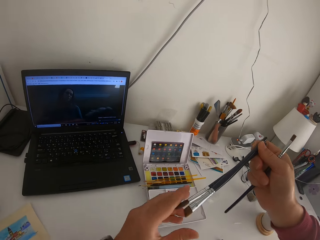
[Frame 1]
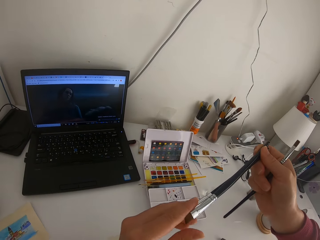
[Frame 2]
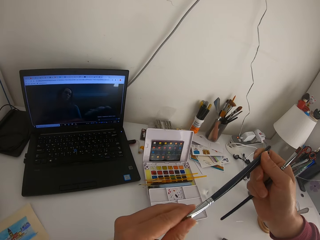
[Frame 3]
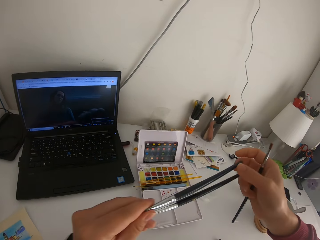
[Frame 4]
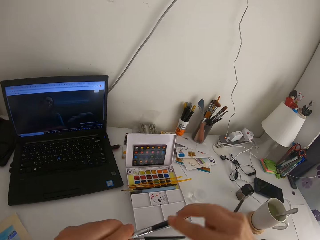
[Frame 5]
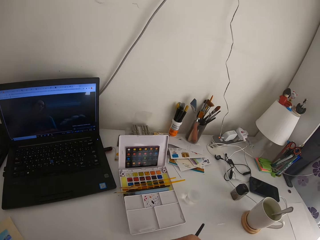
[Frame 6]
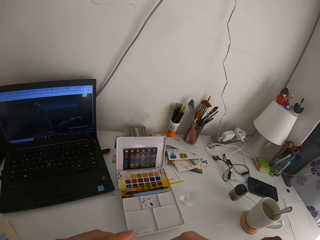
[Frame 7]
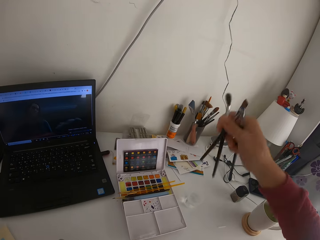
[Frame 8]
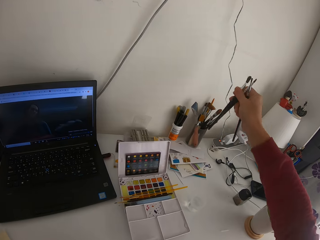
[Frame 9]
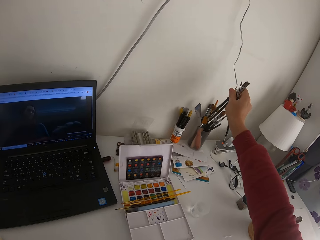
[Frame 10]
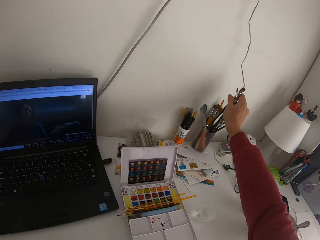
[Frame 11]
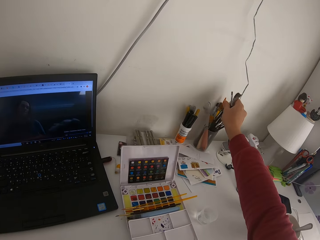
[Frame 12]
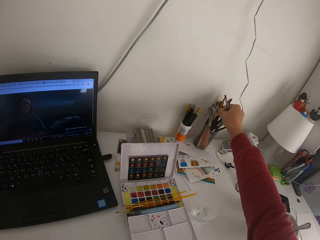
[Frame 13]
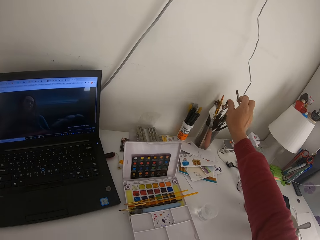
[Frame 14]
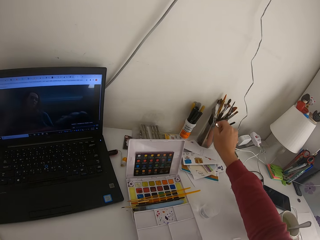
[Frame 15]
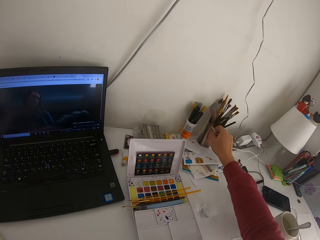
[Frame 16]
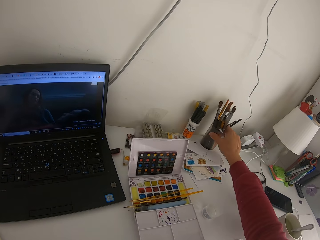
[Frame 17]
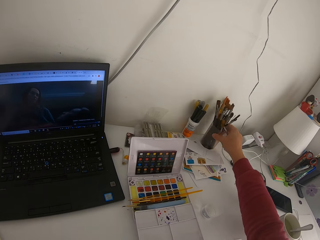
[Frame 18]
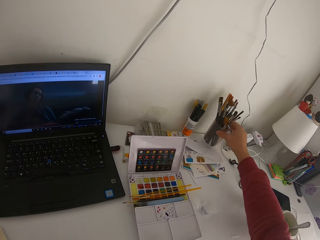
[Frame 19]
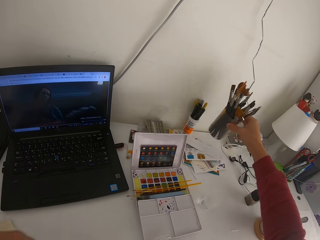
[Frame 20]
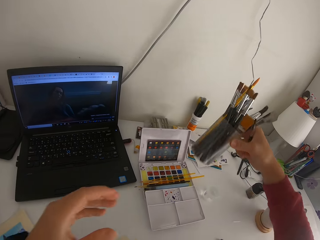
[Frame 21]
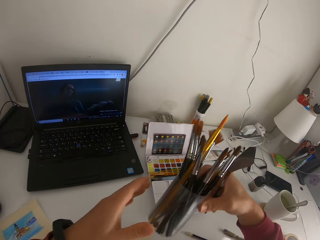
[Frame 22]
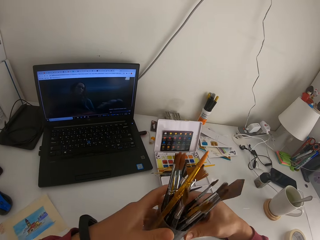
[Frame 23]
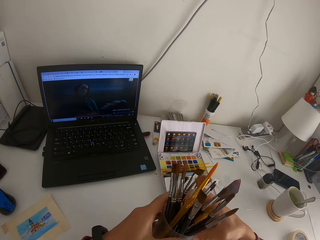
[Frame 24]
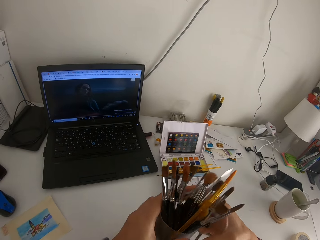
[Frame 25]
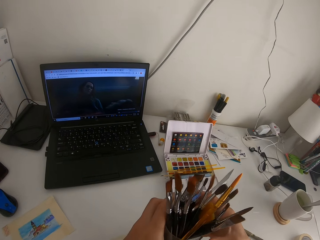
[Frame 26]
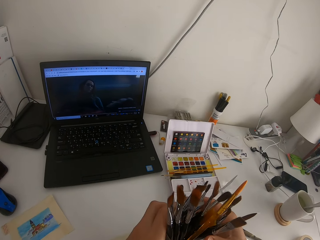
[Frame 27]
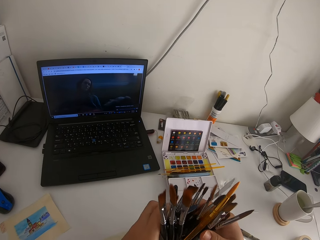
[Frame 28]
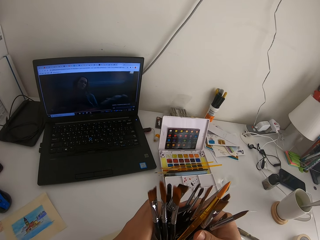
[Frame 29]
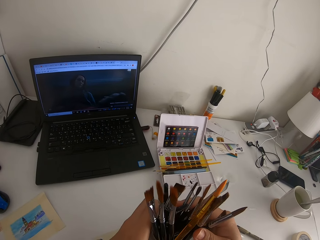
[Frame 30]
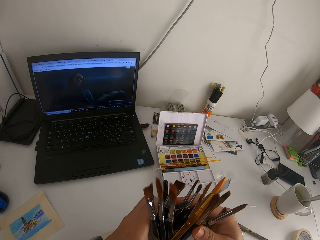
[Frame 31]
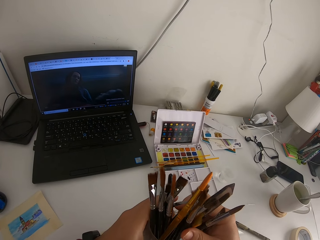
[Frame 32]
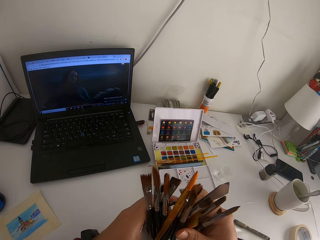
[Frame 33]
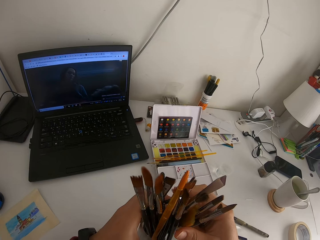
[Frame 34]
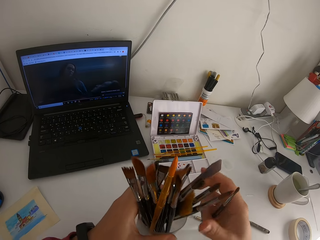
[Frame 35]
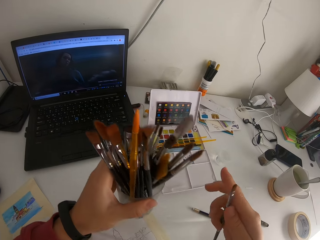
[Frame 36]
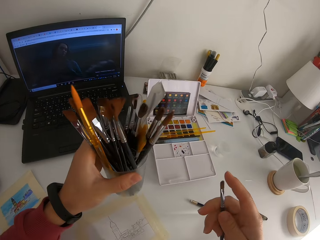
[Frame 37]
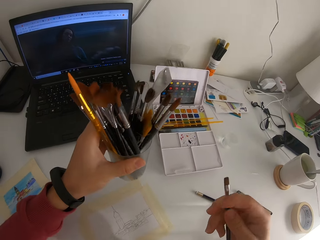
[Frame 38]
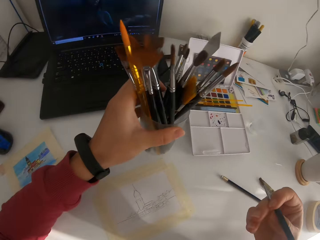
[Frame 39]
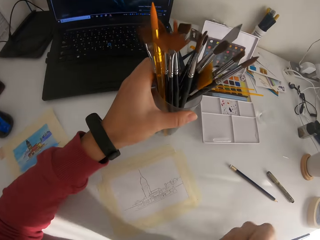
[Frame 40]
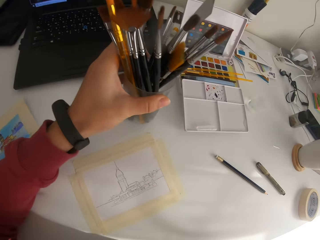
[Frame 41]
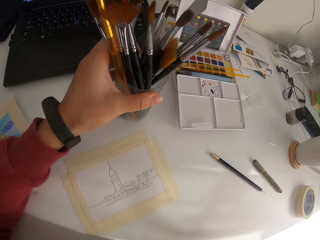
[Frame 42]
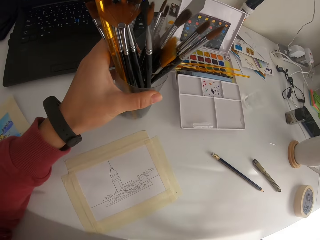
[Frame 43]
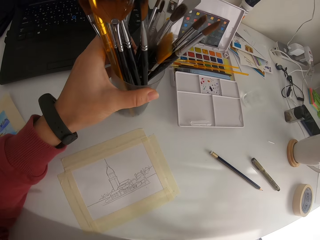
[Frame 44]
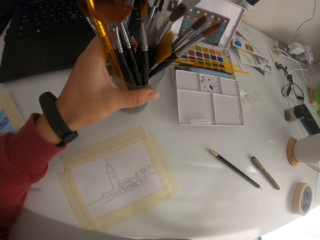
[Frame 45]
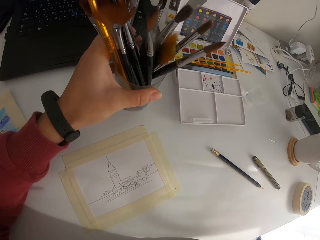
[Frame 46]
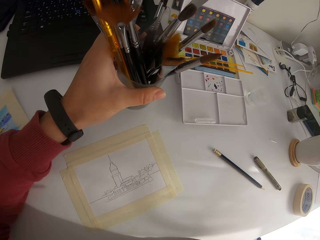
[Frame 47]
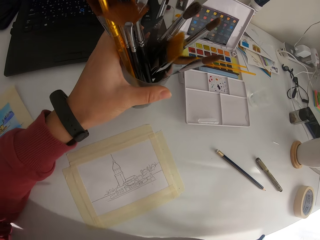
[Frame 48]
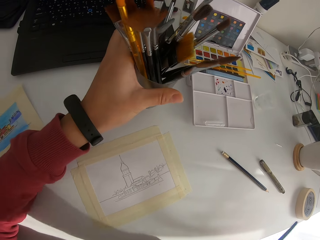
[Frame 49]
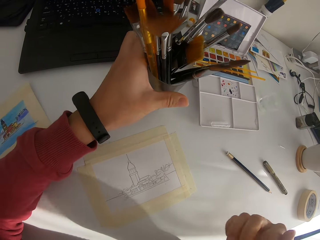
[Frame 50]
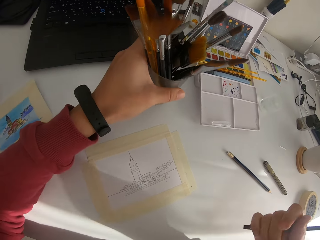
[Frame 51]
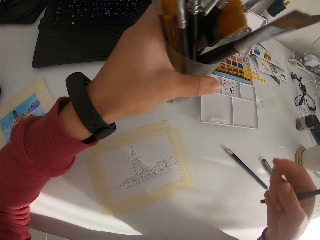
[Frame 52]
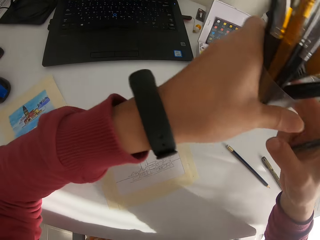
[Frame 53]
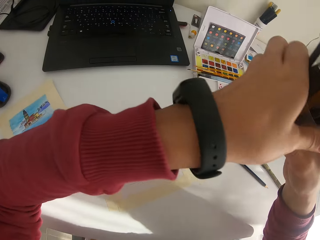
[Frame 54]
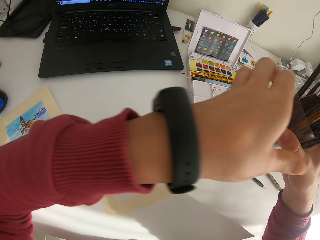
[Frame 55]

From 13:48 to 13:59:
The camera wearer picks painting brushes from the container. They put two painting brushes in the container. They are holding the cup full of brushes. They pick up the brush container. They look at the brush container.

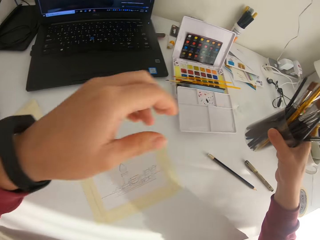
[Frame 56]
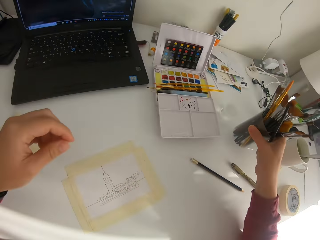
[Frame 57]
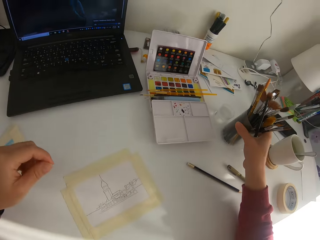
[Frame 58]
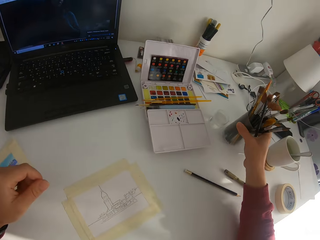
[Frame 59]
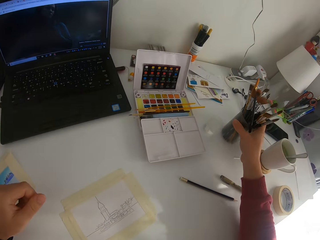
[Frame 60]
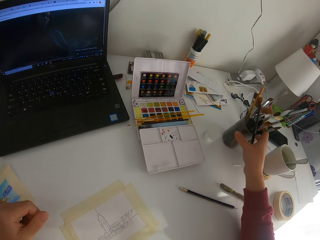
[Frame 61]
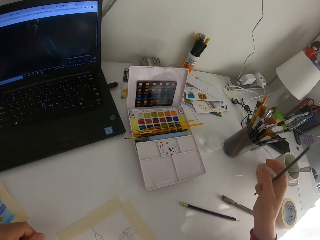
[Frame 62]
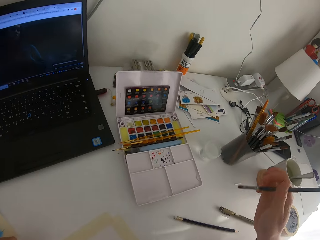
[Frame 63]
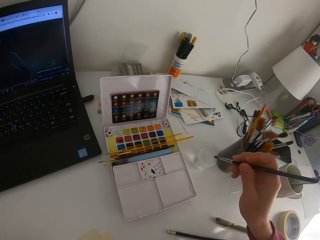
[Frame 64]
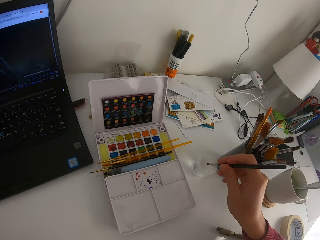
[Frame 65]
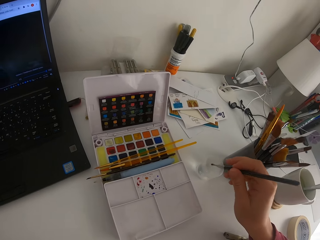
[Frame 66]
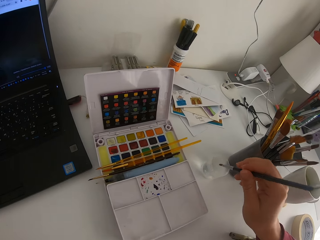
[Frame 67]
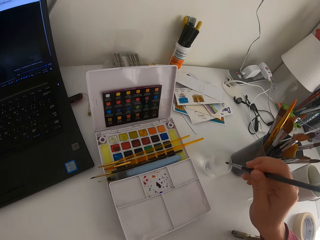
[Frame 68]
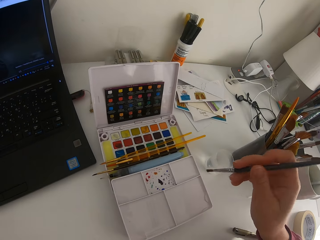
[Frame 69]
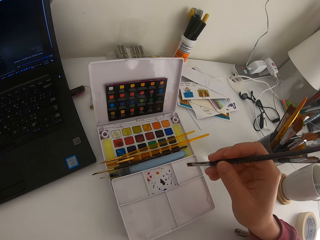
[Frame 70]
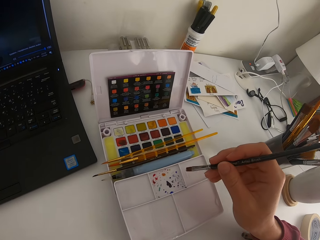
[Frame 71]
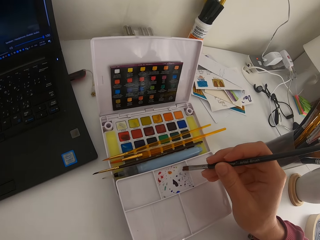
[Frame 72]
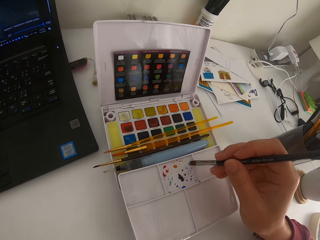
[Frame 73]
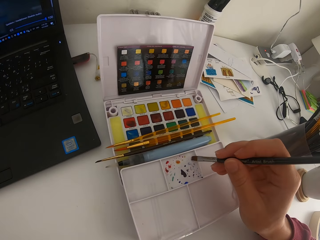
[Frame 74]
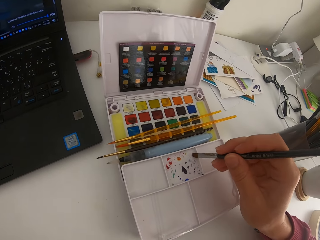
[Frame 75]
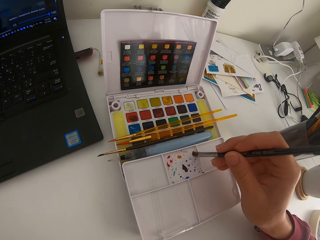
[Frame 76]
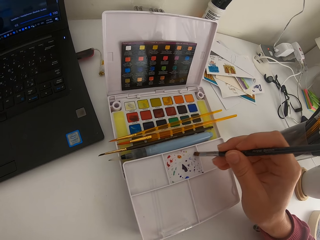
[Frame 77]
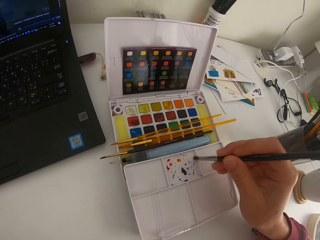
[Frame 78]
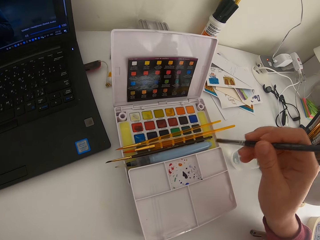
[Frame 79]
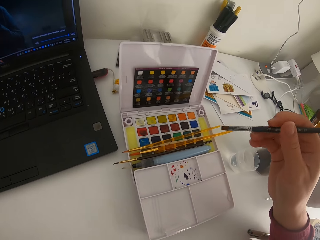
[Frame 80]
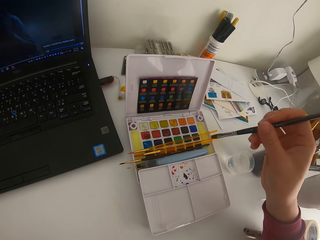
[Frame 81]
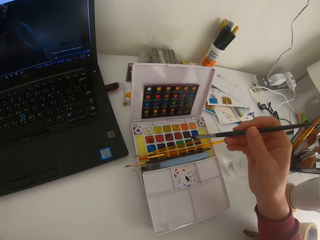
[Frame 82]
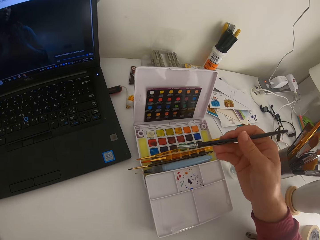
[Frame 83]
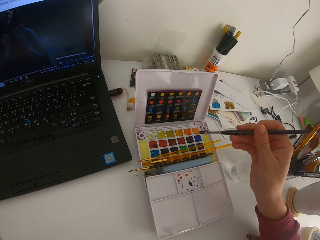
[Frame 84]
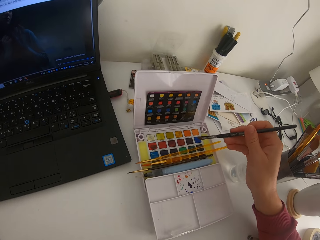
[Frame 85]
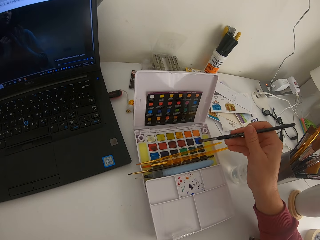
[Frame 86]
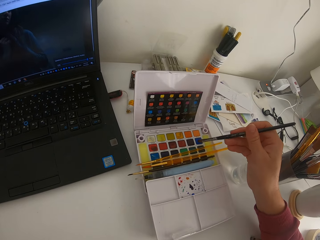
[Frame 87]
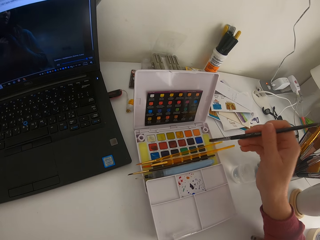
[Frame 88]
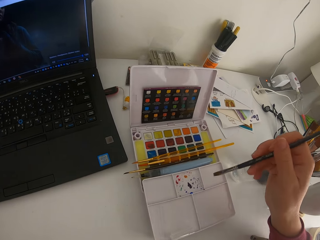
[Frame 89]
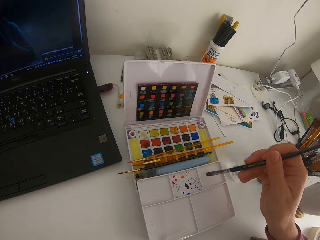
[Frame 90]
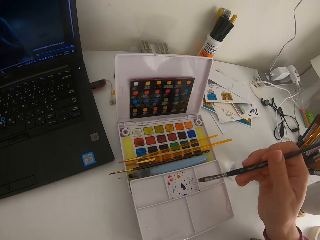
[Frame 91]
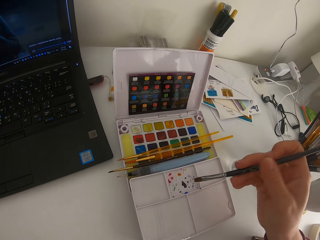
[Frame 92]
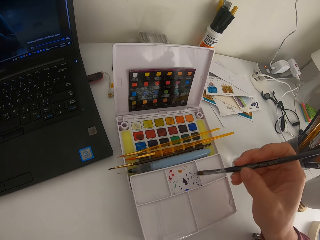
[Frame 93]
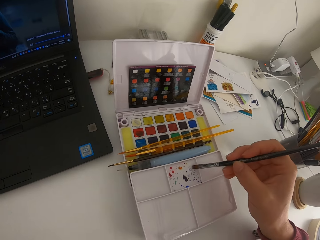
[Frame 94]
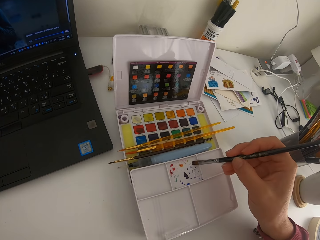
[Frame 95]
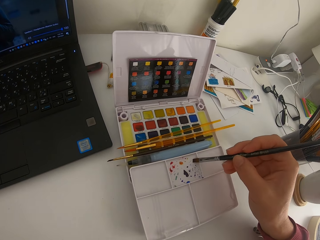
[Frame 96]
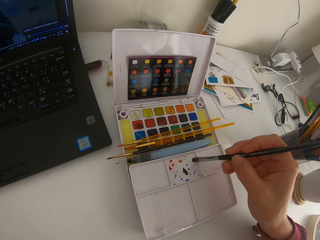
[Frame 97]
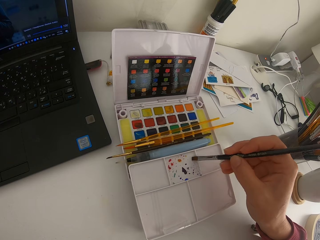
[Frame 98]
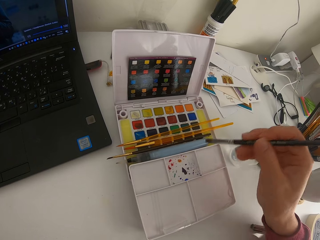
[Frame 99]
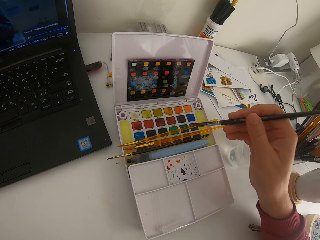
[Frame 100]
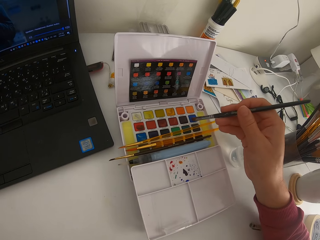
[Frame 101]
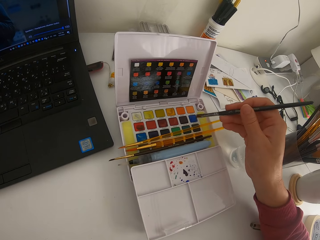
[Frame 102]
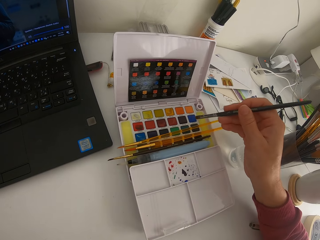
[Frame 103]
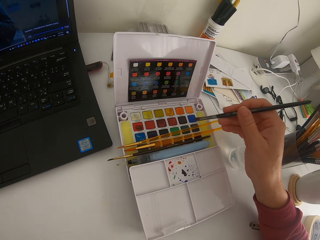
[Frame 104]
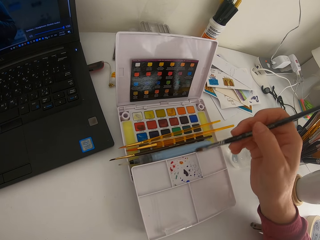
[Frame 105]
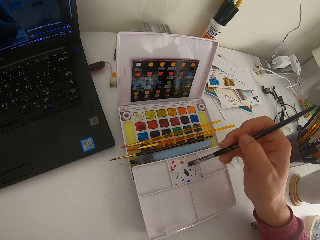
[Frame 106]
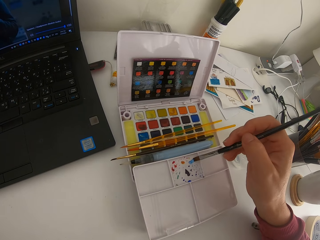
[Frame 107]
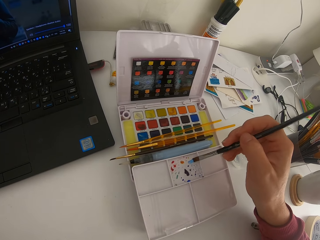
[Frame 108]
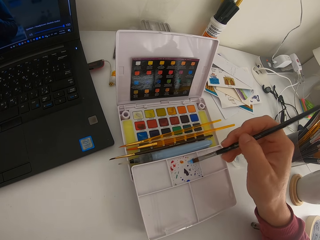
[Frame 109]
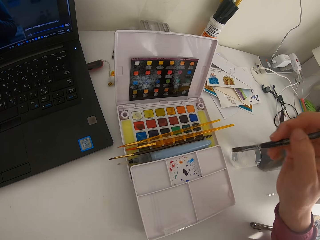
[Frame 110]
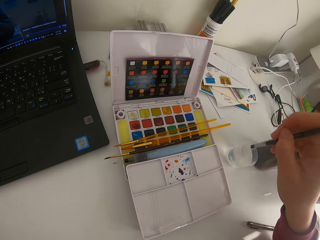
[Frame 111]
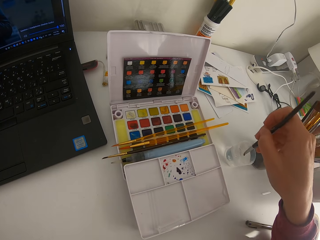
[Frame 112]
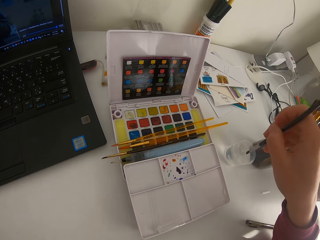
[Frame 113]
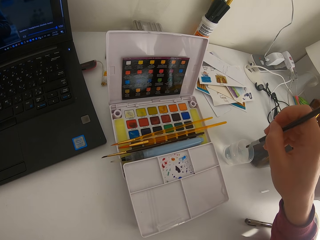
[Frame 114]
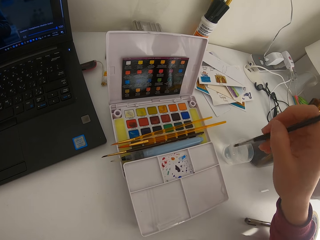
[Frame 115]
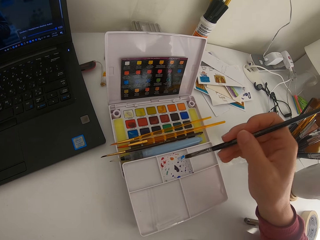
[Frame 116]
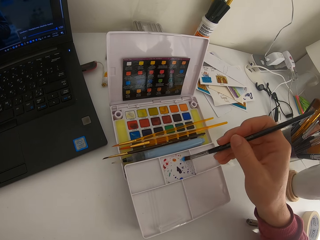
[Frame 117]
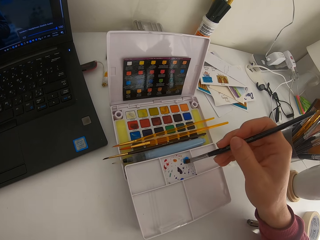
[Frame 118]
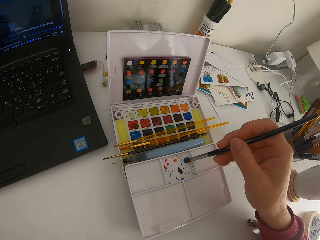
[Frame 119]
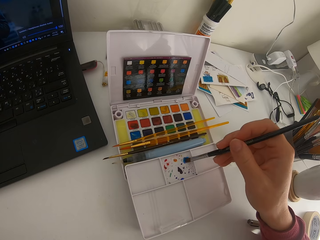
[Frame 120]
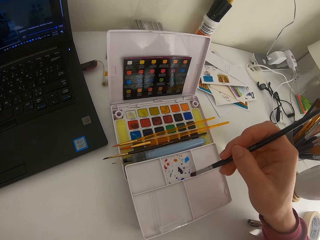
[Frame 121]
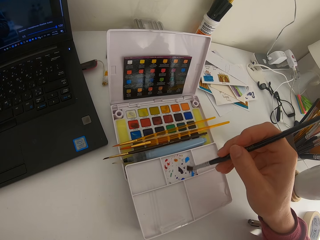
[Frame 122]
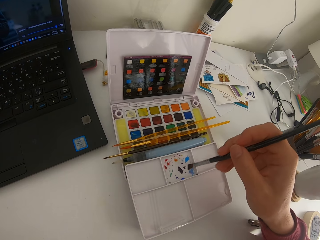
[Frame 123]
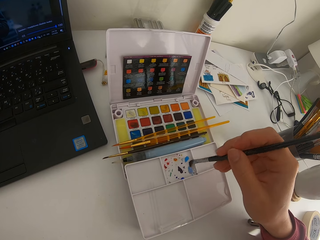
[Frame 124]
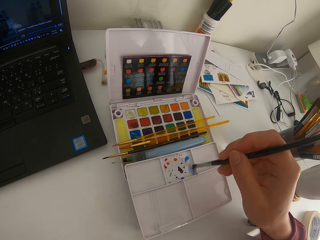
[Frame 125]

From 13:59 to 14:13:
The camera wearer puts the brush container down. They dip the paint brush in water. They are applying the brush on ink. They brush on the paint palette. They touch on solid watercolor with the paint brush. They brush on the paint palette. They touch on solid watercolor with the paint brush. They brush on the paint palette. They dip the paint brush in water.
